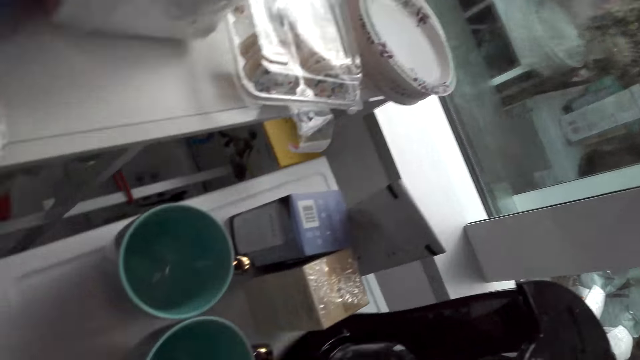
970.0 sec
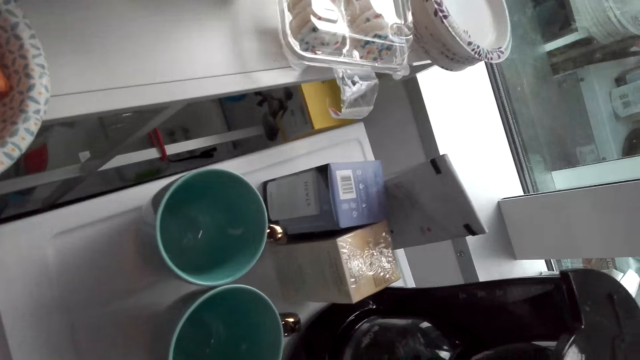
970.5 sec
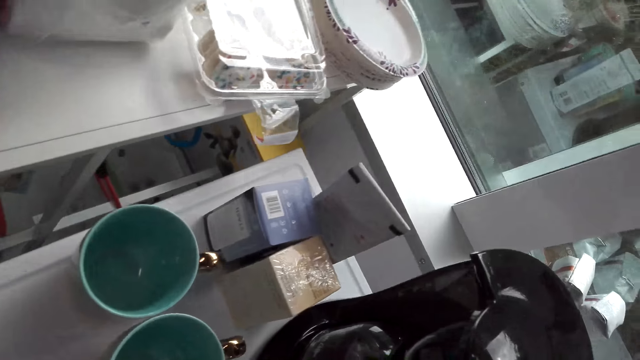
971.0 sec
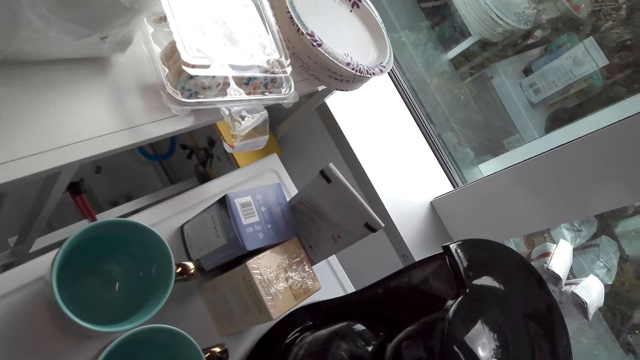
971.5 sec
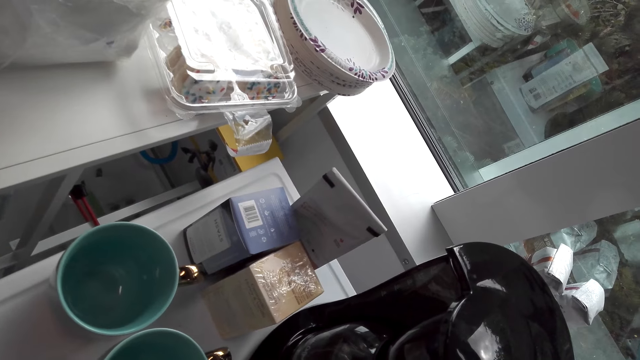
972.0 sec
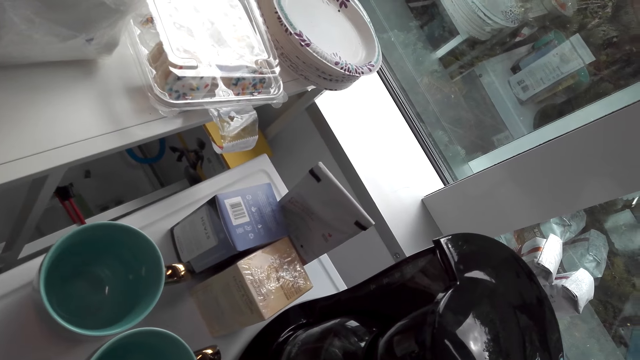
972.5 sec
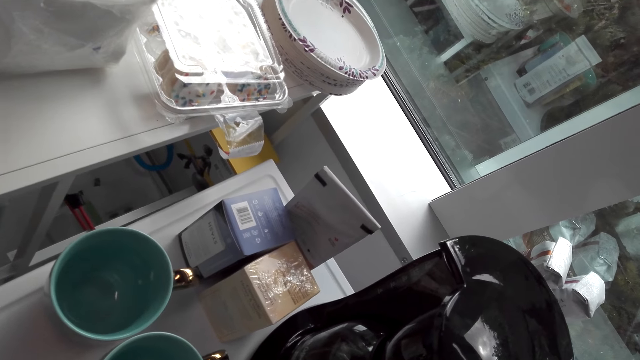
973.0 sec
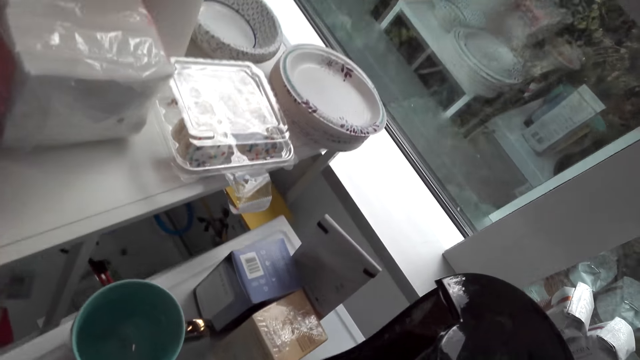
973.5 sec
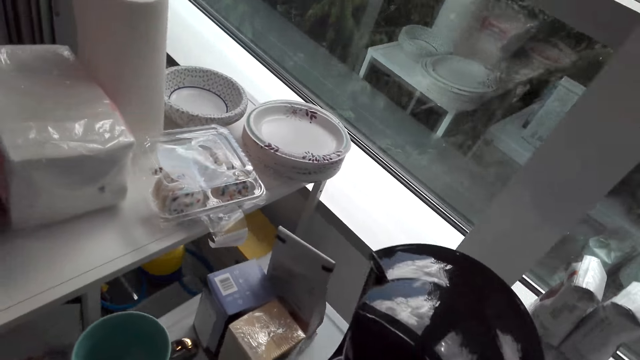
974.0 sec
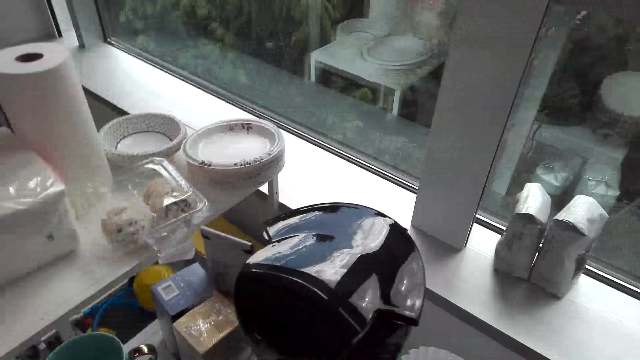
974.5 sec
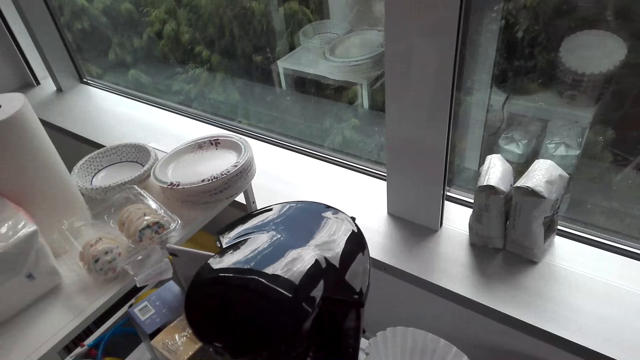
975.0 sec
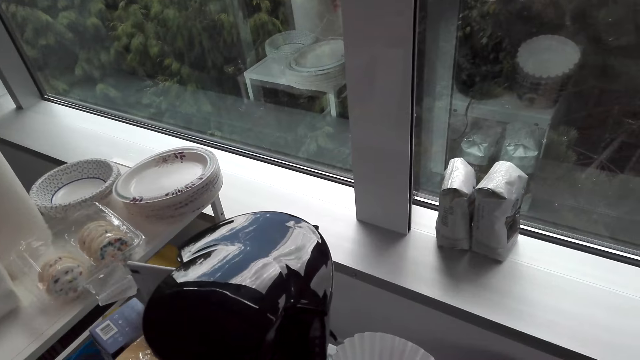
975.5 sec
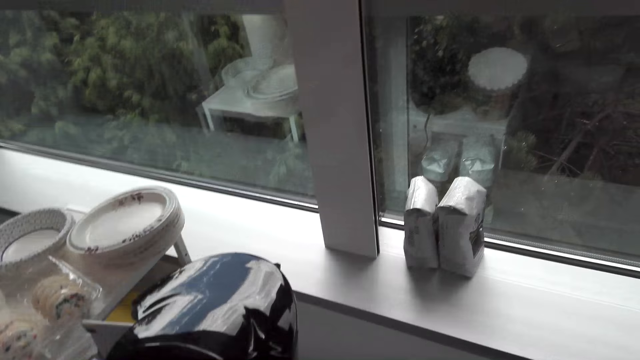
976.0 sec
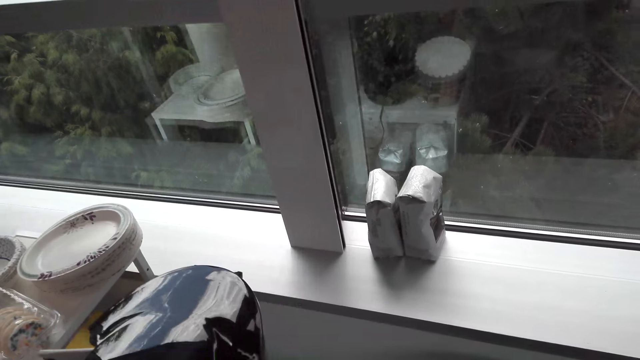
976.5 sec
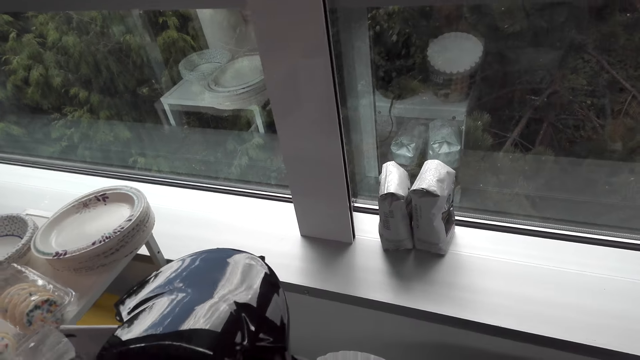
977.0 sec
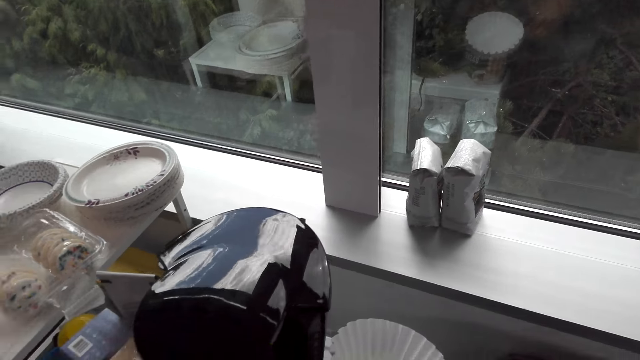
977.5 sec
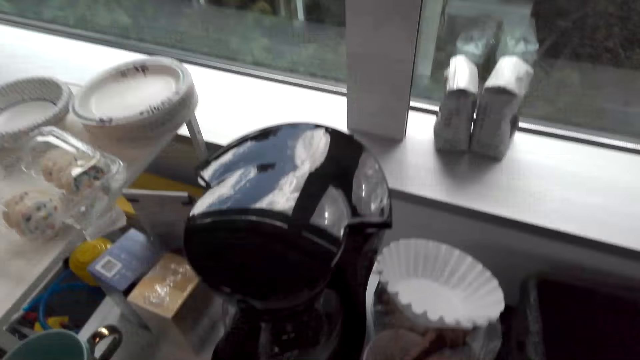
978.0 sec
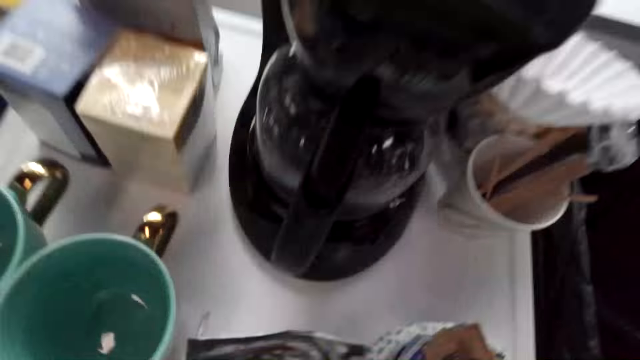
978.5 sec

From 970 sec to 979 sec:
The camera wearer looks at the boxes. They talk to a woman. The woman talks to the camera wearer. The camera wearer checks something in the showroom. They talk to the woman.

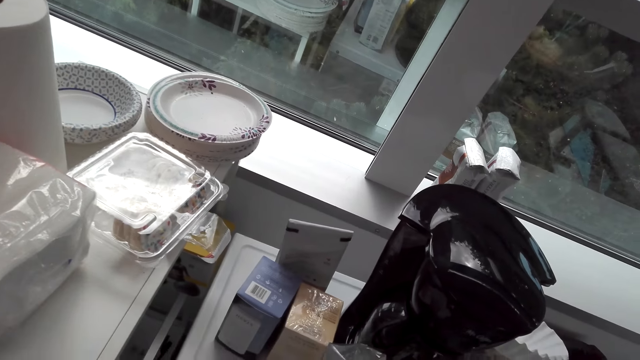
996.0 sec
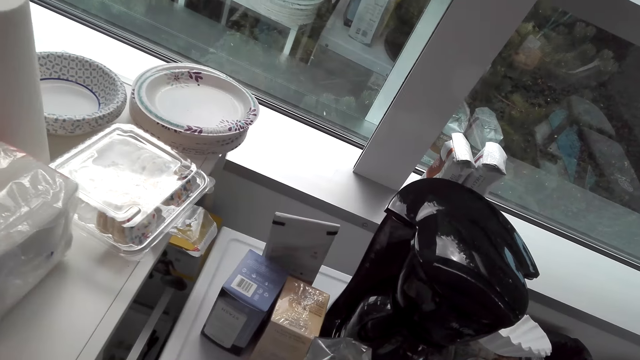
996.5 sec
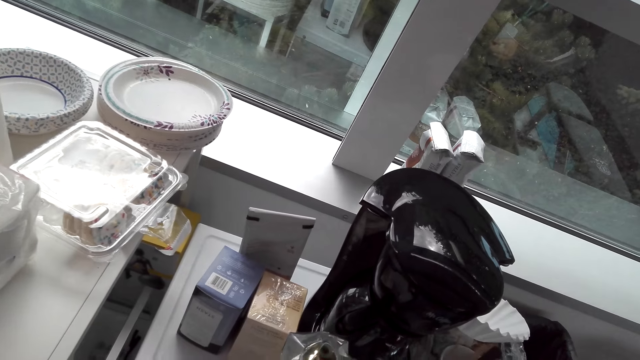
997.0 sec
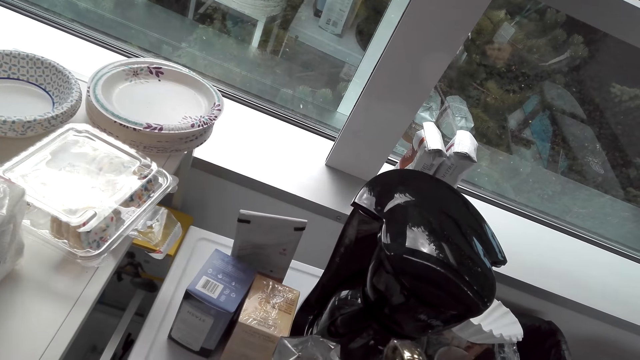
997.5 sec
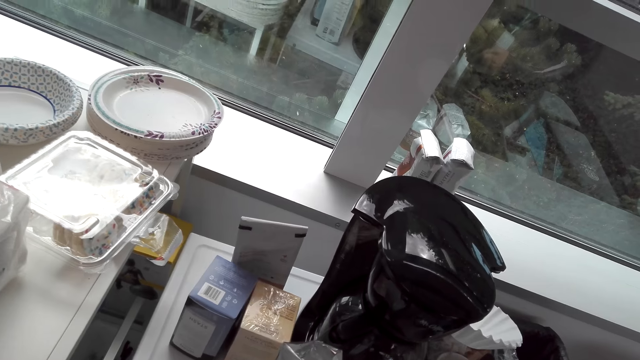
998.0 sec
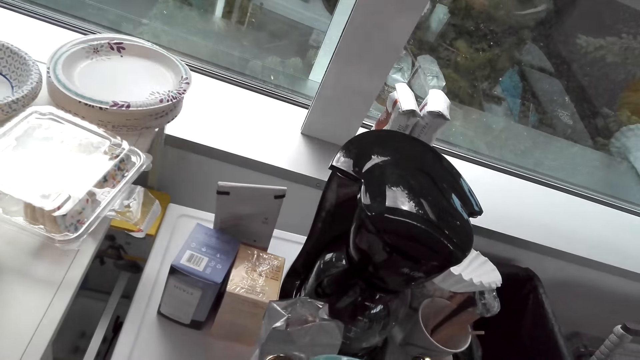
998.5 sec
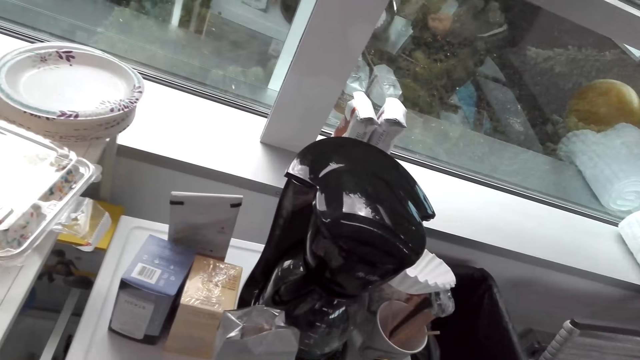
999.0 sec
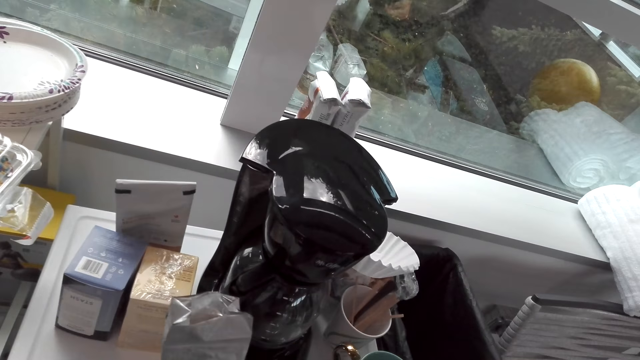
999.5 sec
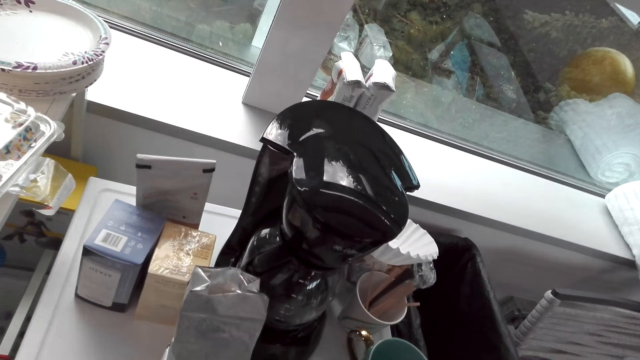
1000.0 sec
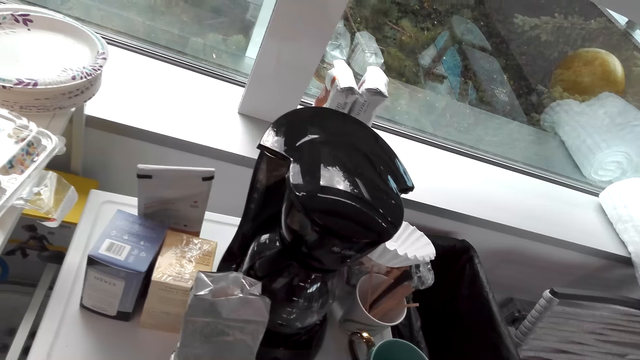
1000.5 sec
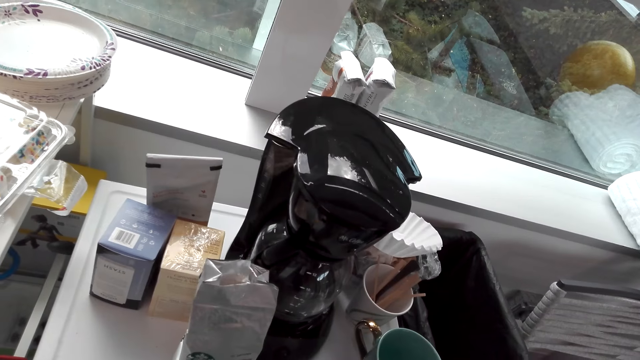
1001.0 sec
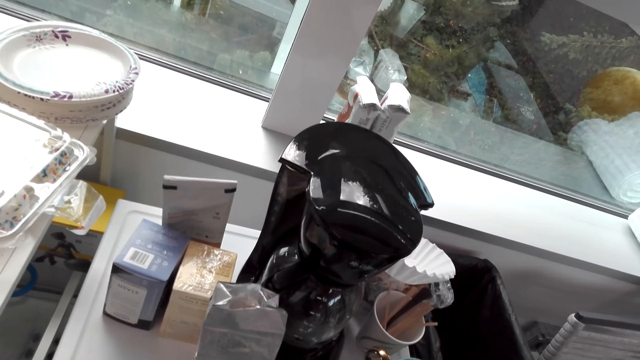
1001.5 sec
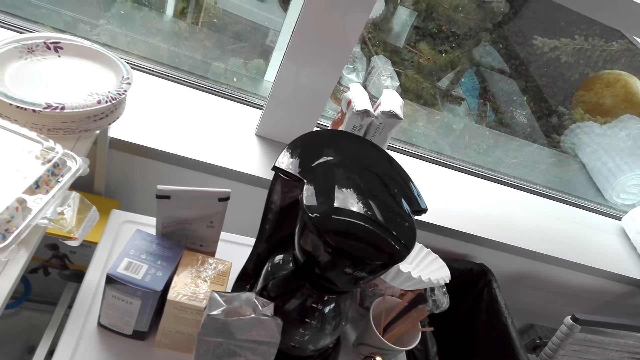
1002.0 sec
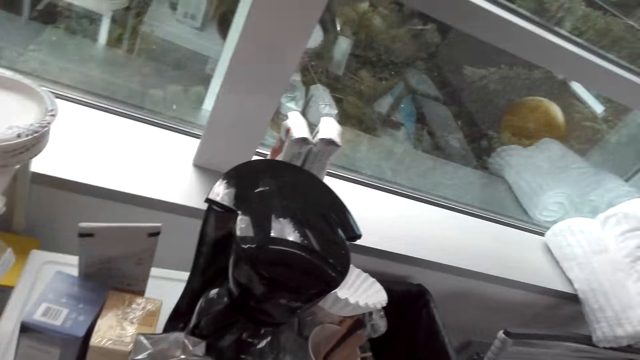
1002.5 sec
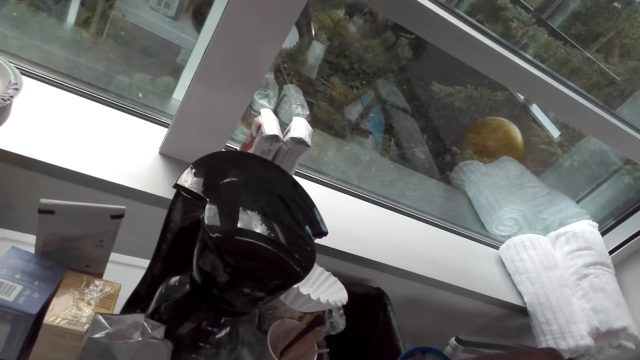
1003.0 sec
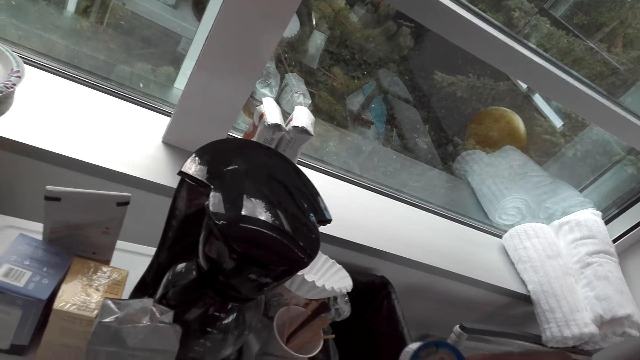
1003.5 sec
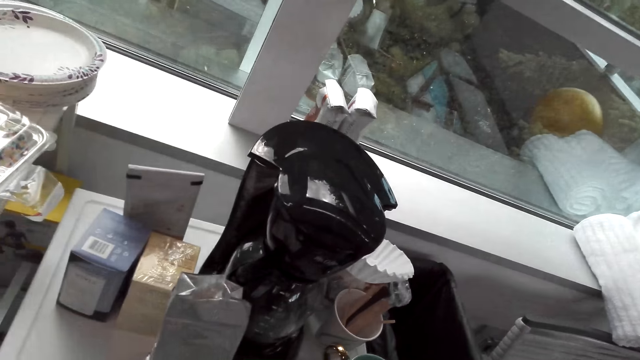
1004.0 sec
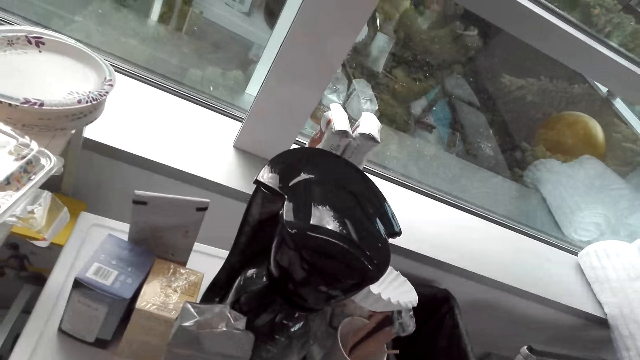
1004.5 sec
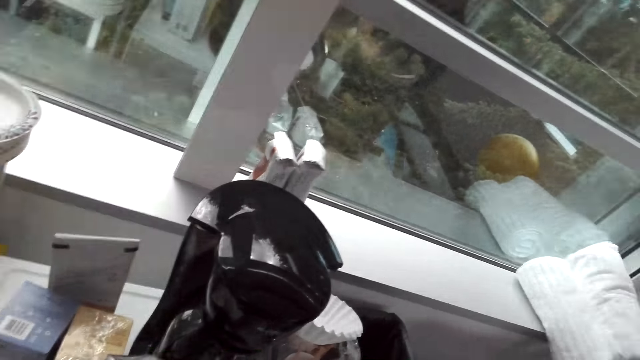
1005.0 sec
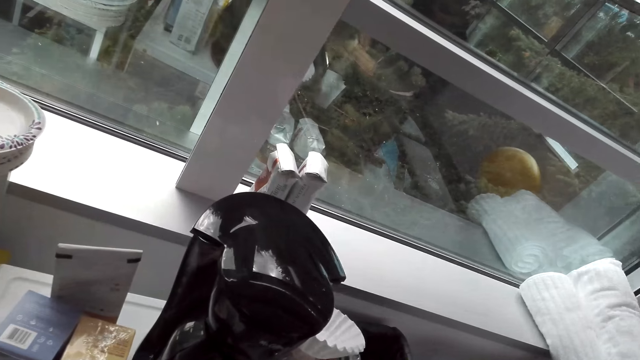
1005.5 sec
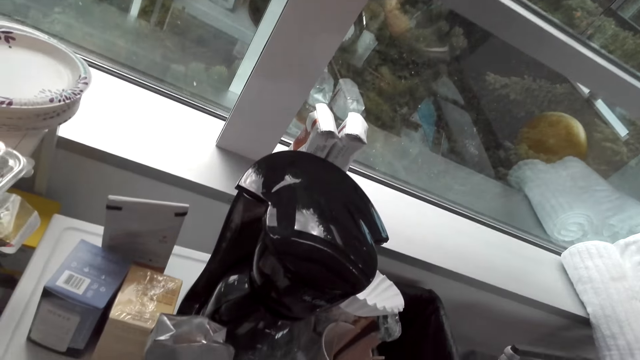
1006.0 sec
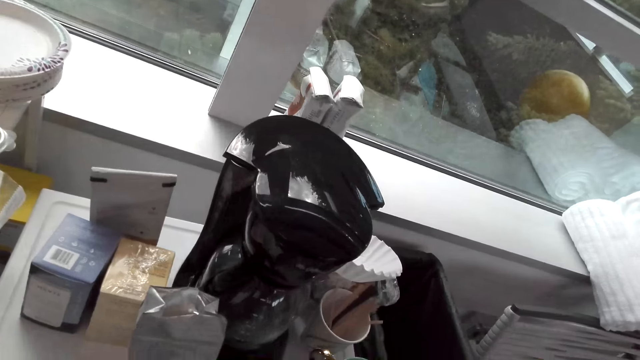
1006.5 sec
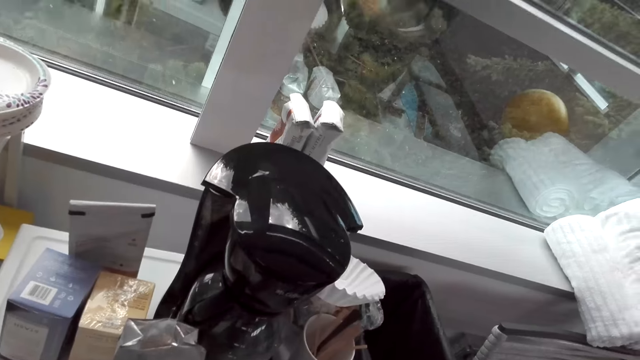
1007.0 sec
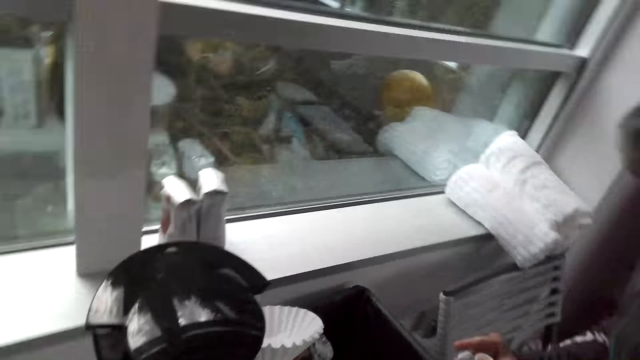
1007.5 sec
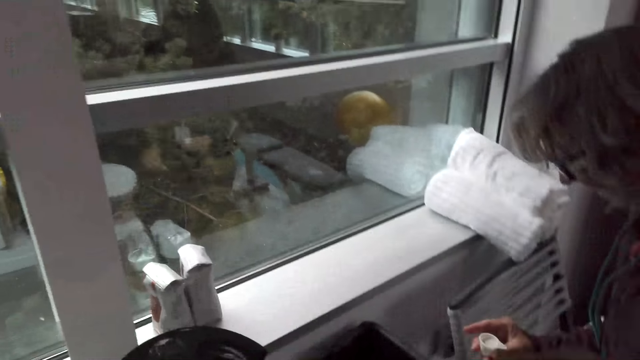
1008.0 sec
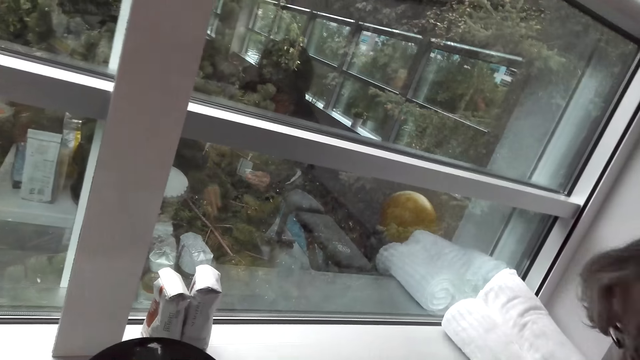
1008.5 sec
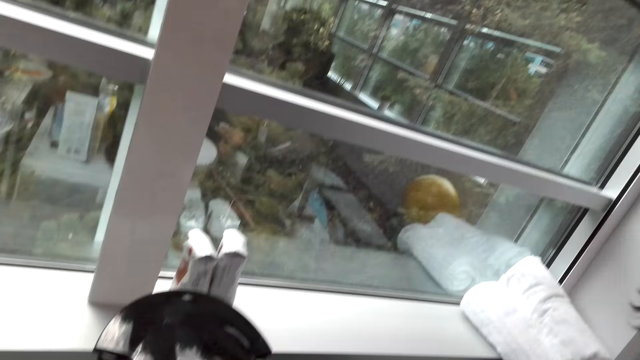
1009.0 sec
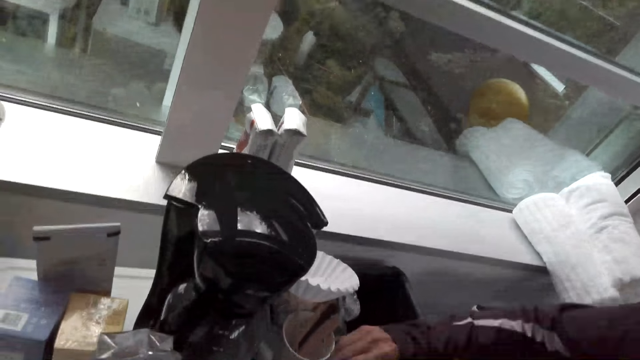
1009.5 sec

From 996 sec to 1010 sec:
The camera wearer dialogues with a lady in the showroom. They look at the coffee maker. The lady talks to the camera wearer. The camera wearer looks at the lady.
